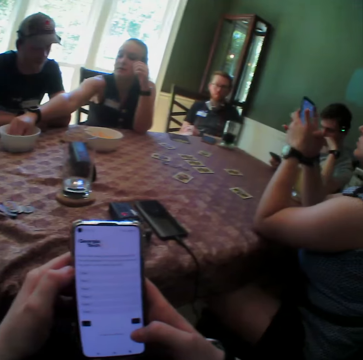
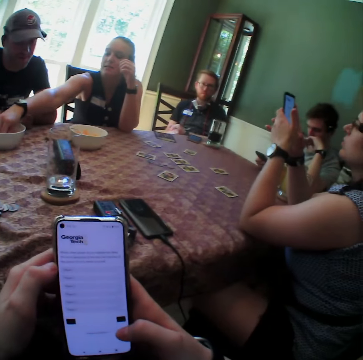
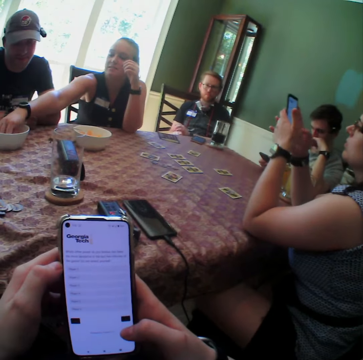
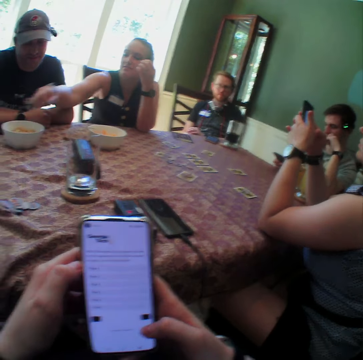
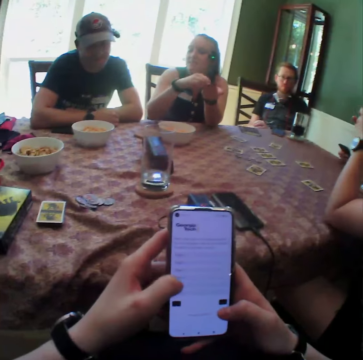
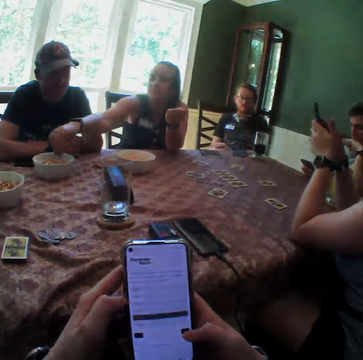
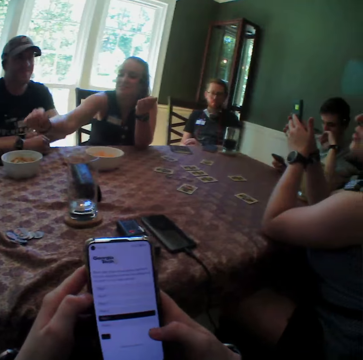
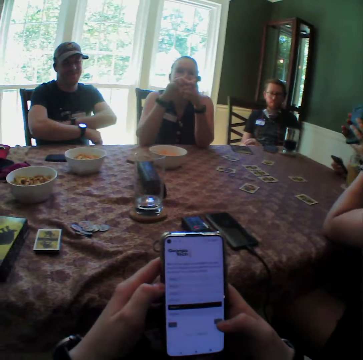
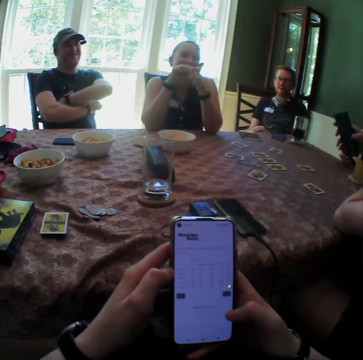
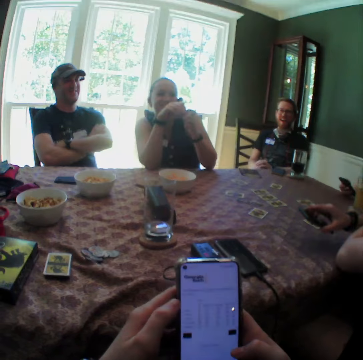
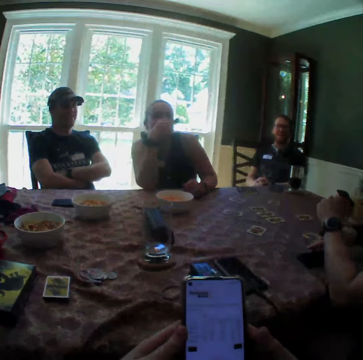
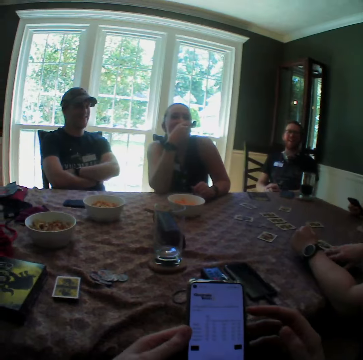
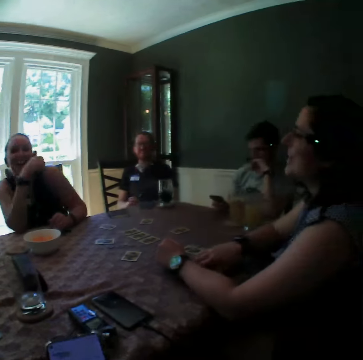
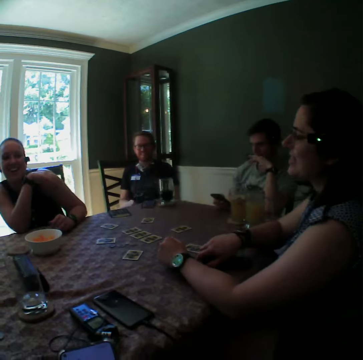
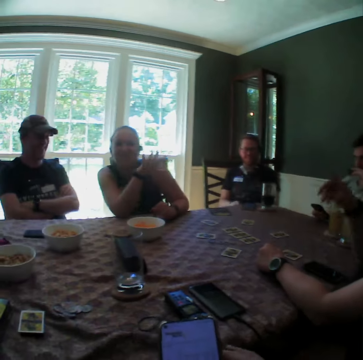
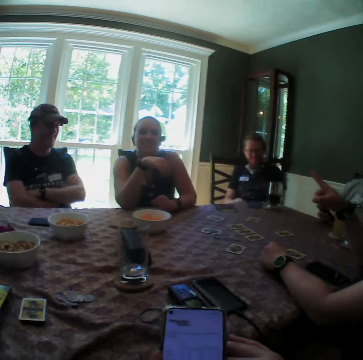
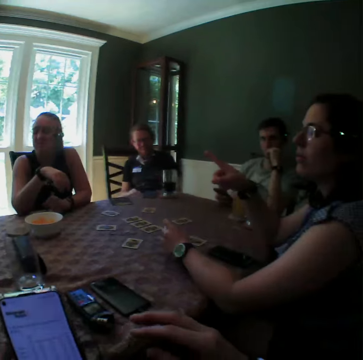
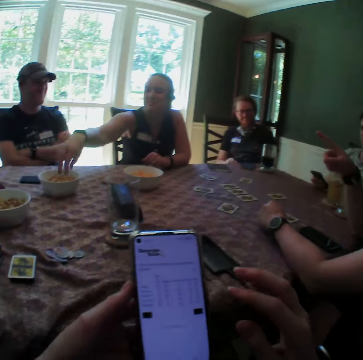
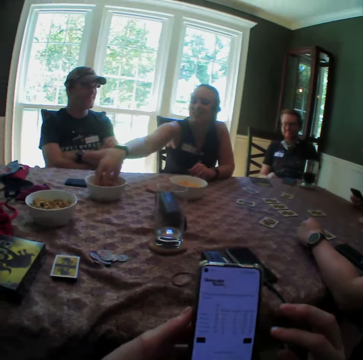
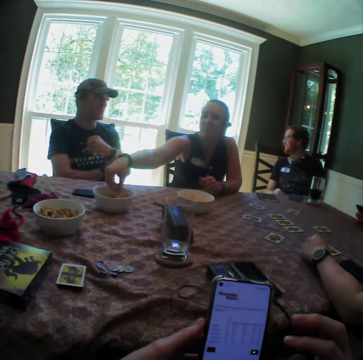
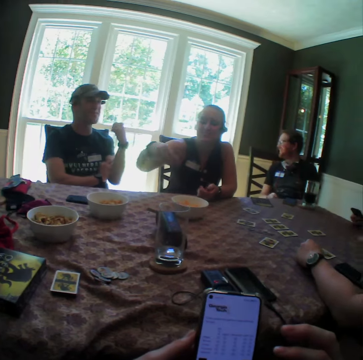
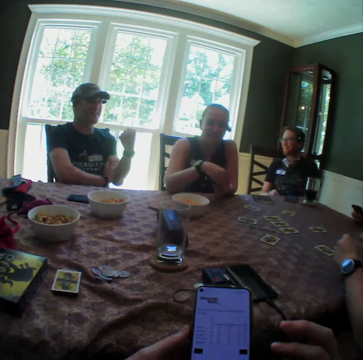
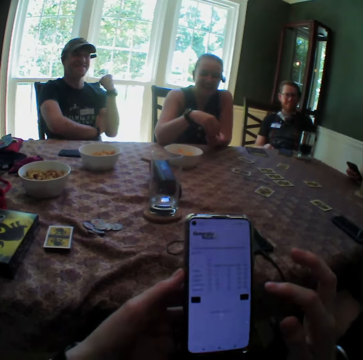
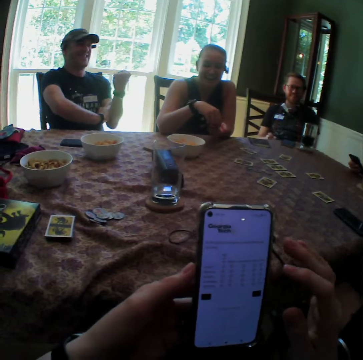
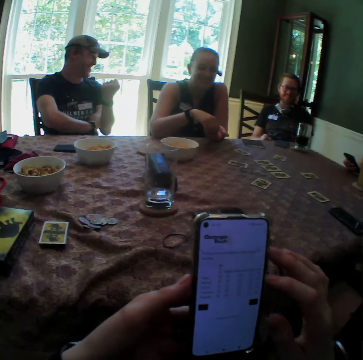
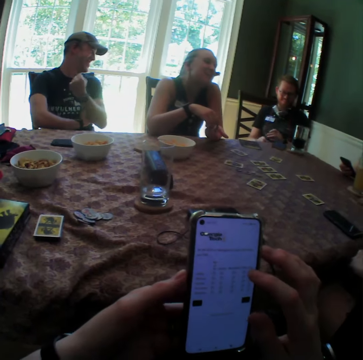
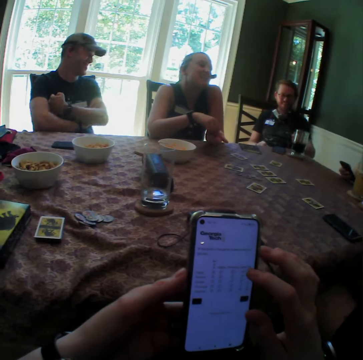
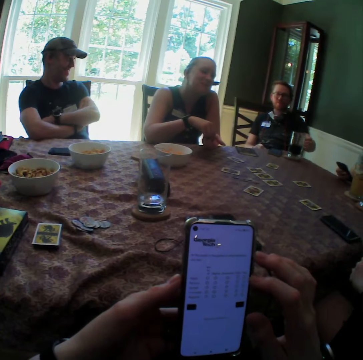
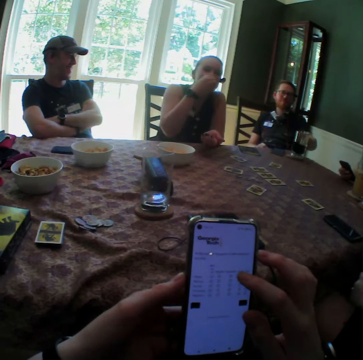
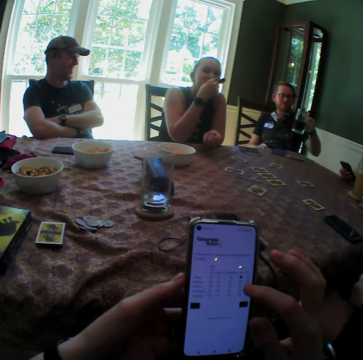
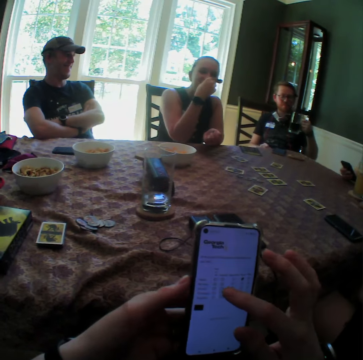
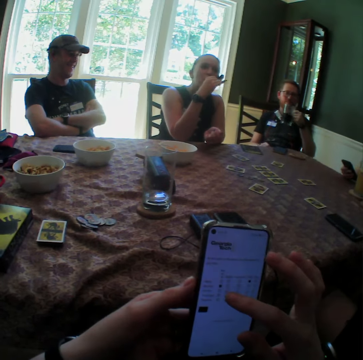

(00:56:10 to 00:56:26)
The woman presses the phone with both hands. Another woman places the cheese puff into her left hand. She picks cheese puffs from the bowl on the table with her right hand. A man leans back on a chair. The other woman places the cheese puff into her left hand. The man folds his hands. The first woman drops the phone on the table with her right hand. The other woman places her left arm on the table and eats the cheese puffs in her right hand. The first woman interacts with the man. The camera wearer lowers the phone in her hands. The other woman moves her right hand. The first woman points at the man. The other woman picks cheese puffs from the bowl on the table with her right hand. The man converses with the first woman, another man, a third man, the other woman and the camera wearer, and moves his left hand. The other woman drops the cheese puffs in her left hand with her right hand. She picks cheese puffs from her left hand with her right hand. The camera wearer presses the phone with both hands. The other woman converses with the camera wearer, the first woman, the other man, the third man and the first man. The first man folds his hands. The third man picks the glass cup from the coaster on the table with his left hand. The other woman eats the cheese puffs in her right hand.

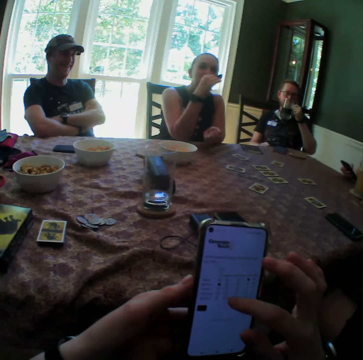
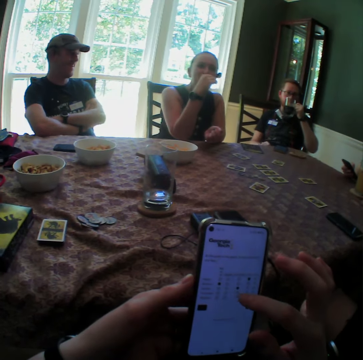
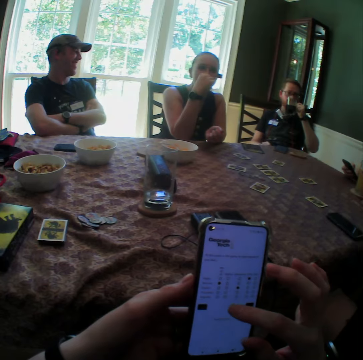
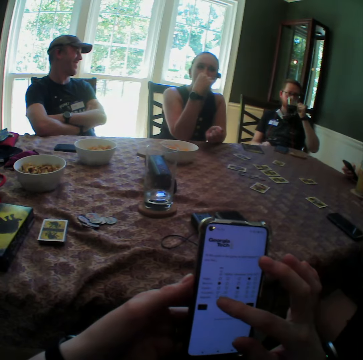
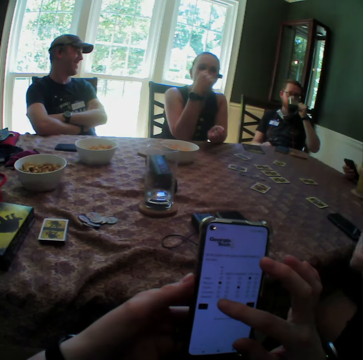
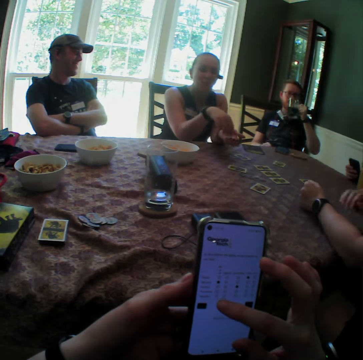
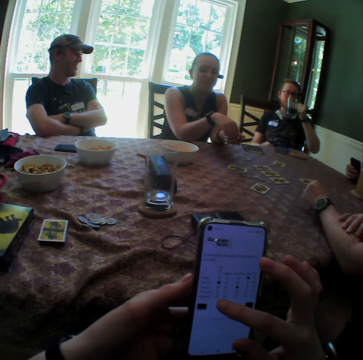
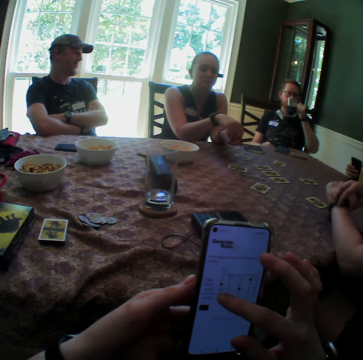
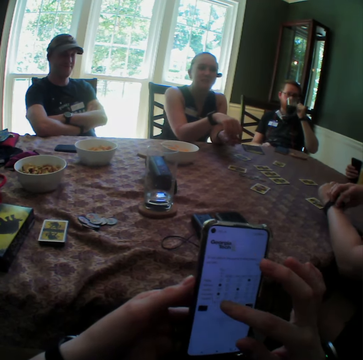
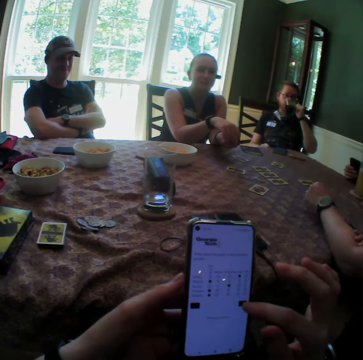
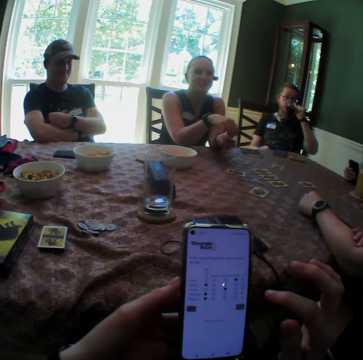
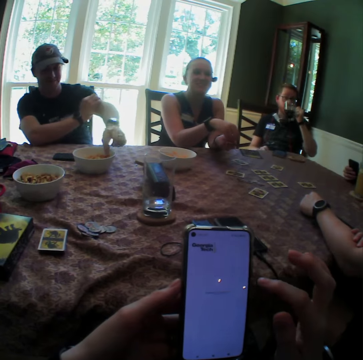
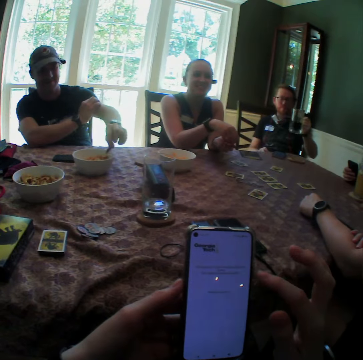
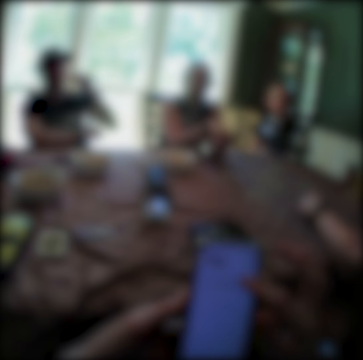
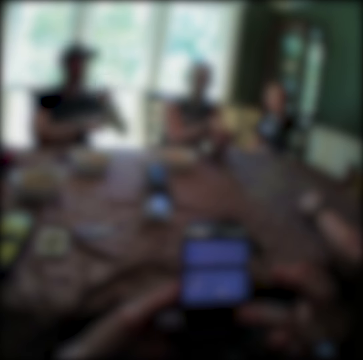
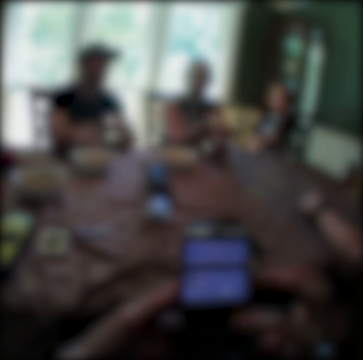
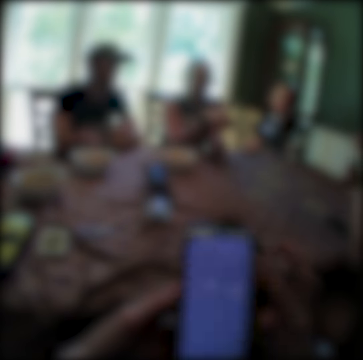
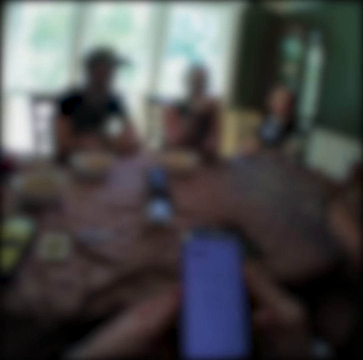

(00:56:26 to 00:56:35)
A woman moves her right hand. A man drinks from the glass cup in his left hand. The woman eats the cheese puffs in her right hand. The woman picks cheese puffs from her left hand with her right hand. Another woman places her hands on the table. The other woman adjusts the watch on her right wrist with her left hand. The other woman places her hands on the table. Another man picks a cheese puff from the bowl on the table with his left hand. The first man places the glass cup on the coaster on the table with his left hand. The other man eats the cheese puff in his left hand. The other man folds his hands together on the table.

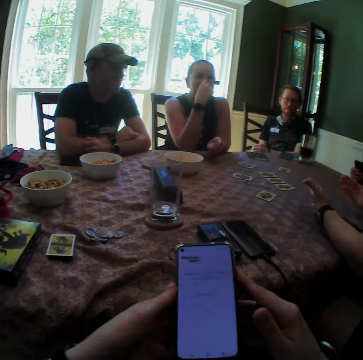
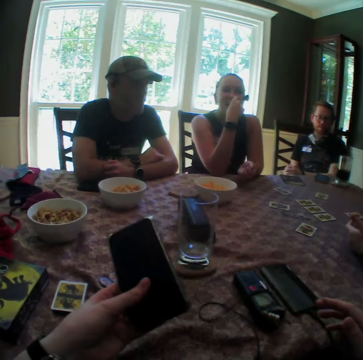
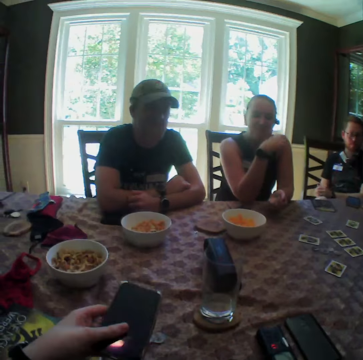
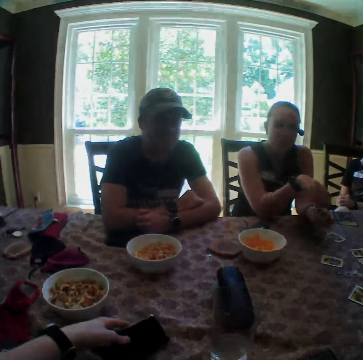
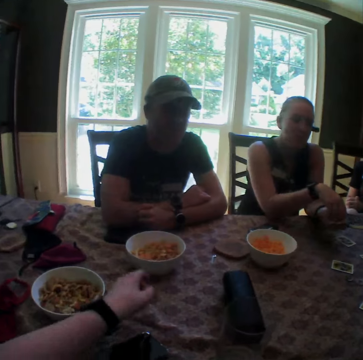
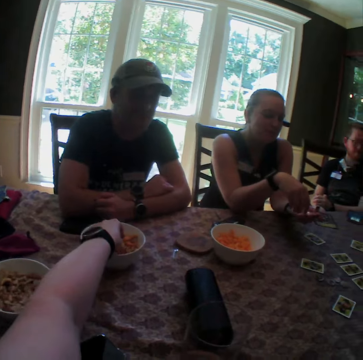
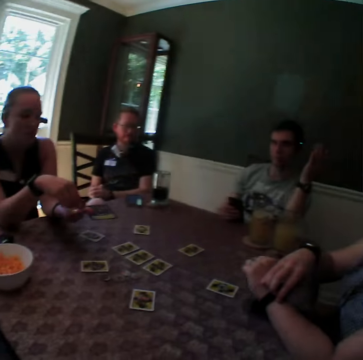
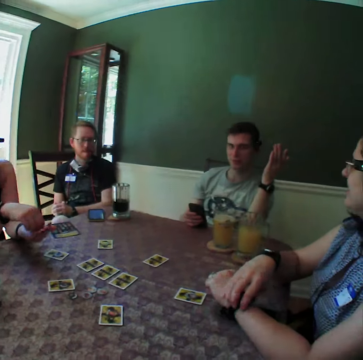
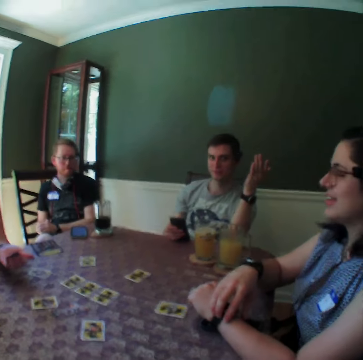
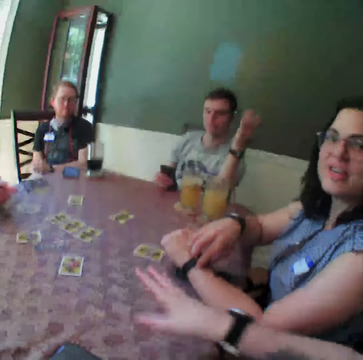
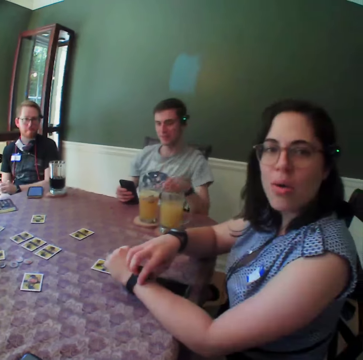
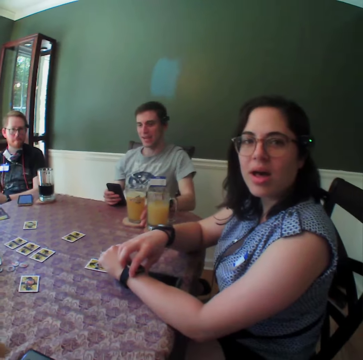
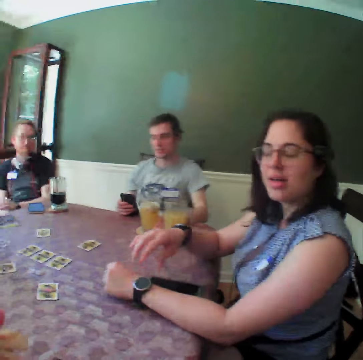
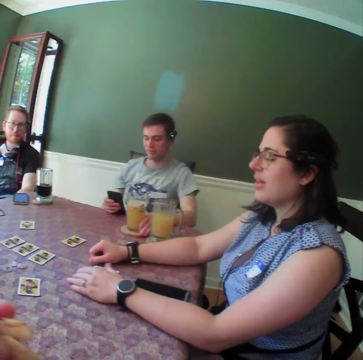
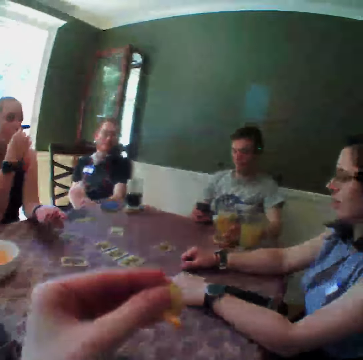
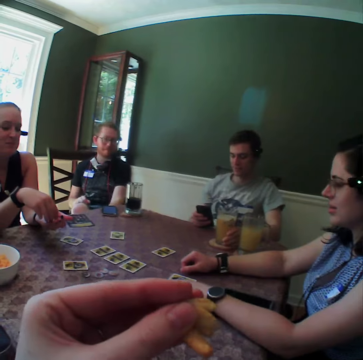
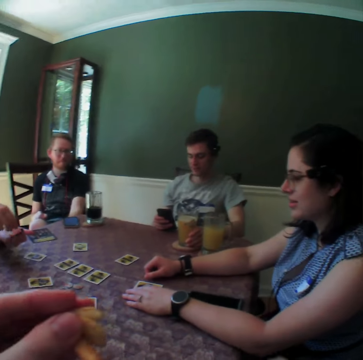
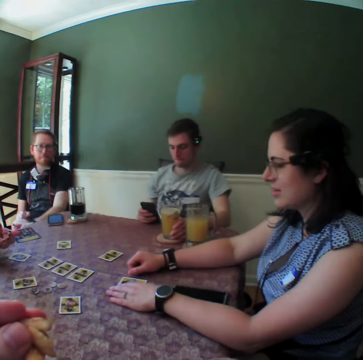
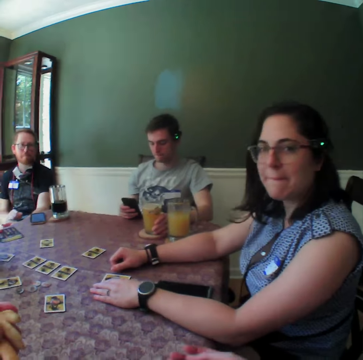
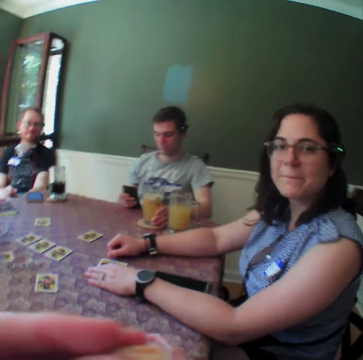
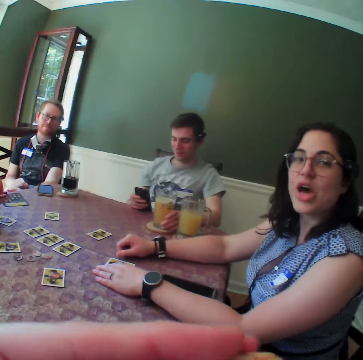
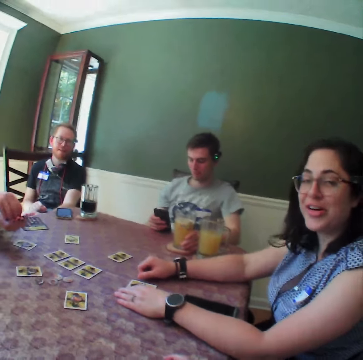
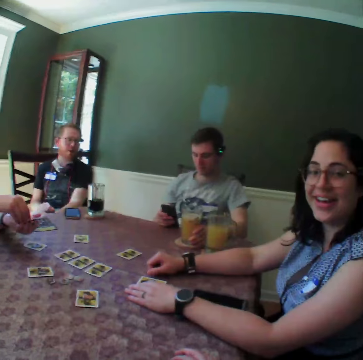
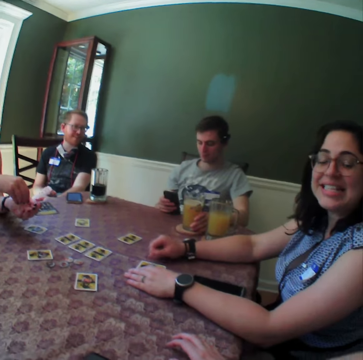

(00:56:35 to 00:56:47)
A woman eats the cheese puffs in her right hand. Another woman moves her hands over the table. The camera wearer presses the phone. She drops the phone on the table with her left hand. The first woman picks cheese puffs from her left hand with her right hand. The camera wearer picks some cheese puffs from the bowl on the table with her left hand. The other woman adjusts the watch on her left wrist with her right hand. A man converses with the camera wearer, with the other woman, with another man, with the first woman and with a third man. The camera wearer moves her right hand. She points. The other woman interacts with the camera wearer. The first man places his left hand on the table and presses the phone with his right hand. The first woman picks cheese puffs from her left hand with her right hand. The camera wearer eats the cheese puffs in her left hand.
